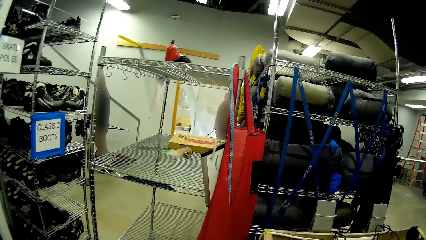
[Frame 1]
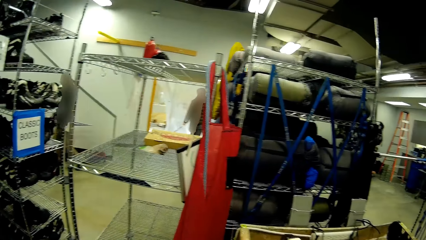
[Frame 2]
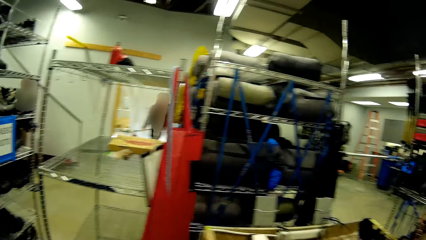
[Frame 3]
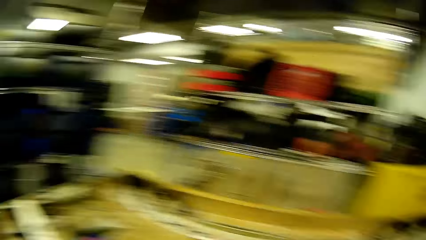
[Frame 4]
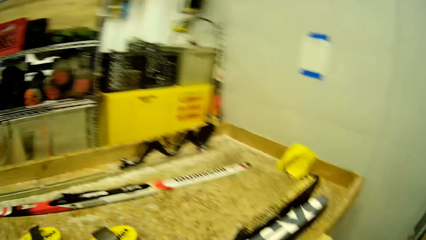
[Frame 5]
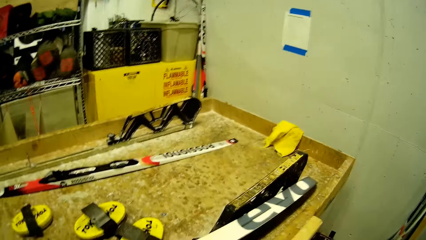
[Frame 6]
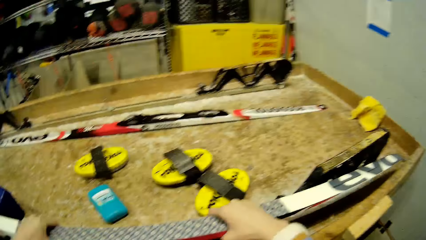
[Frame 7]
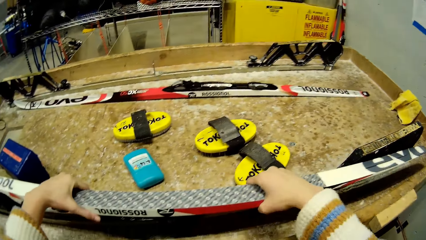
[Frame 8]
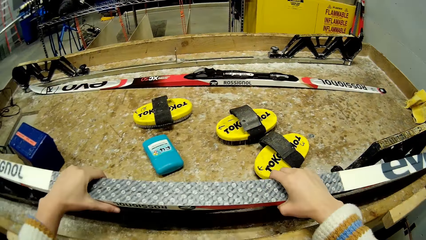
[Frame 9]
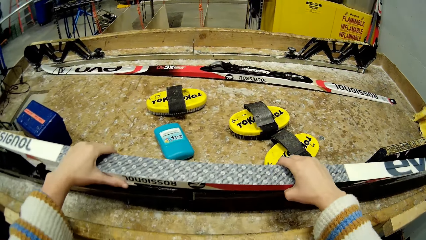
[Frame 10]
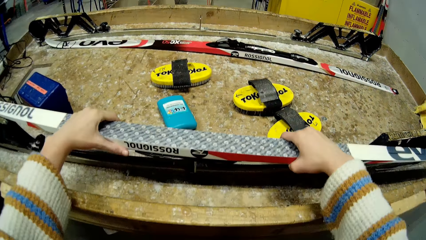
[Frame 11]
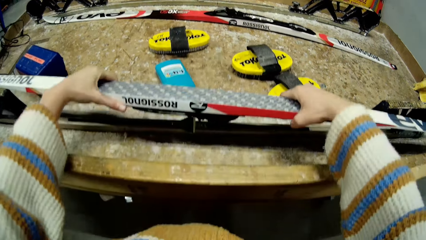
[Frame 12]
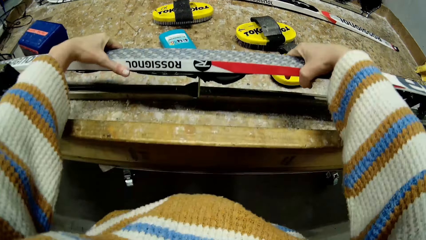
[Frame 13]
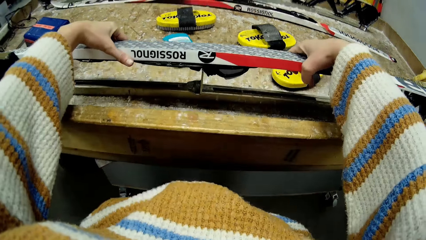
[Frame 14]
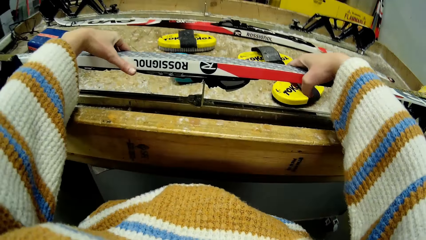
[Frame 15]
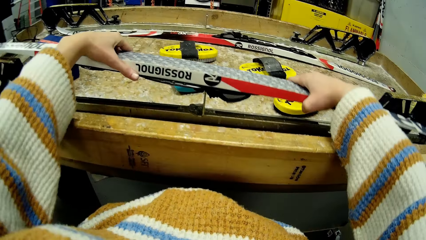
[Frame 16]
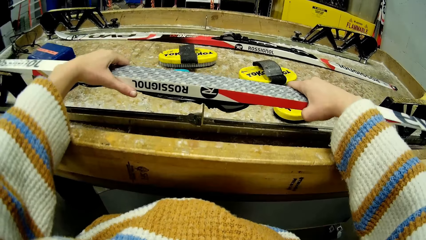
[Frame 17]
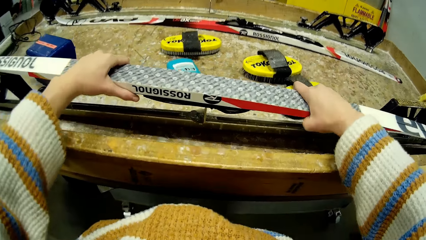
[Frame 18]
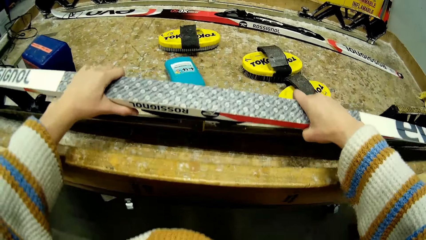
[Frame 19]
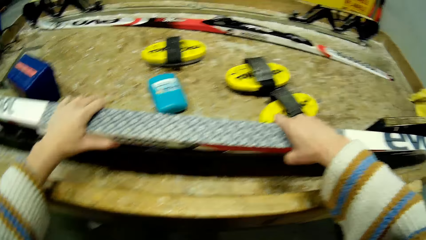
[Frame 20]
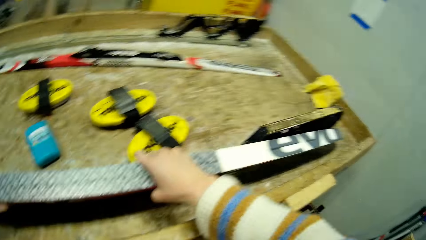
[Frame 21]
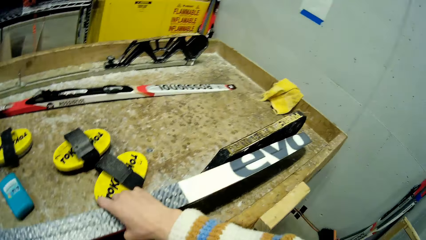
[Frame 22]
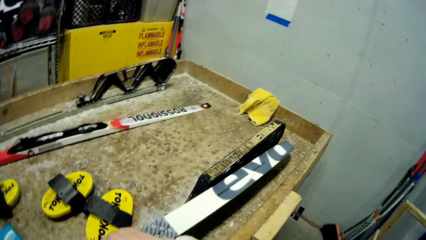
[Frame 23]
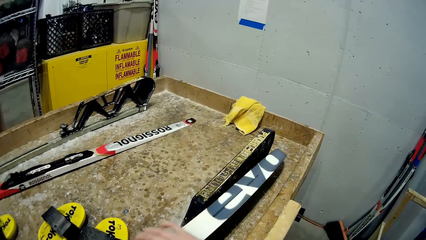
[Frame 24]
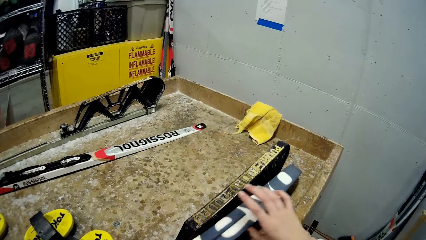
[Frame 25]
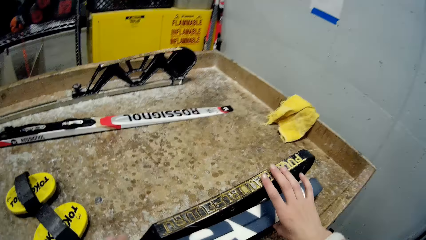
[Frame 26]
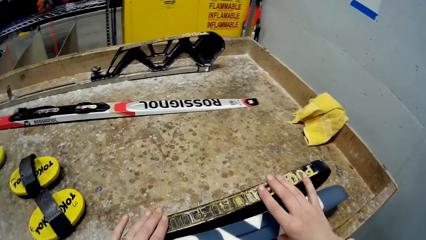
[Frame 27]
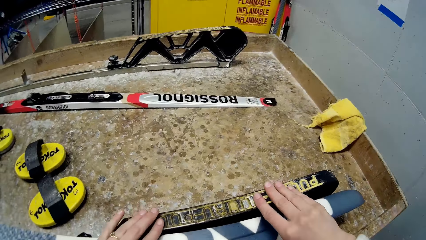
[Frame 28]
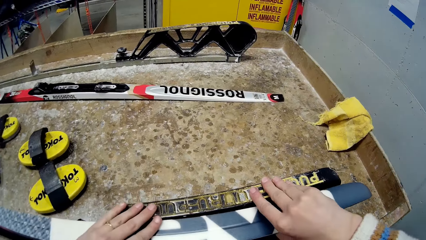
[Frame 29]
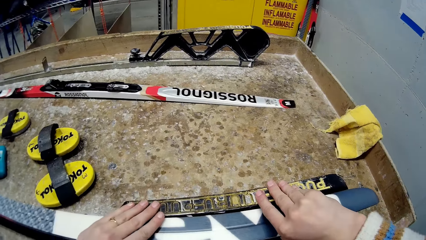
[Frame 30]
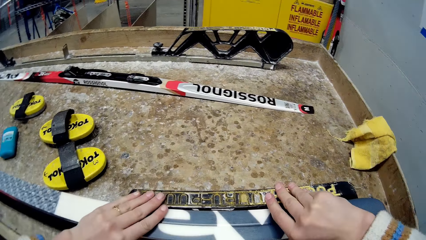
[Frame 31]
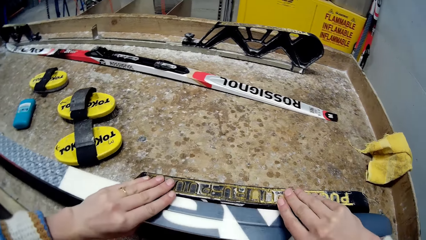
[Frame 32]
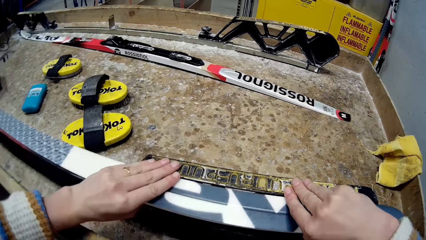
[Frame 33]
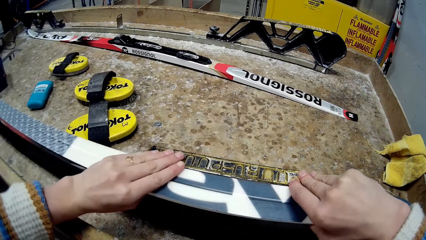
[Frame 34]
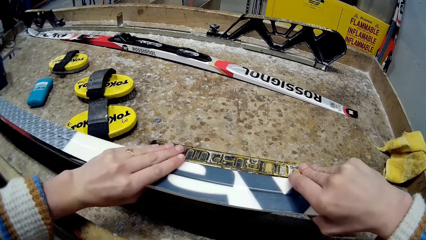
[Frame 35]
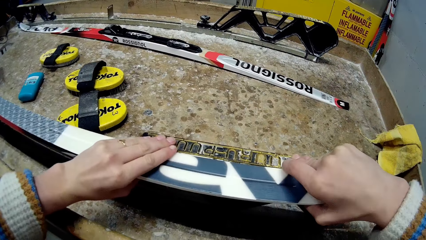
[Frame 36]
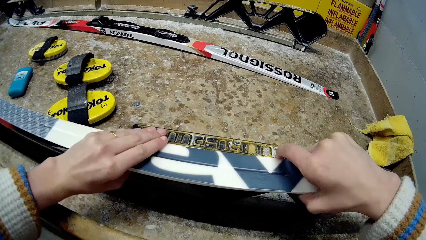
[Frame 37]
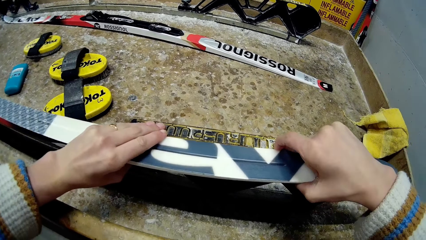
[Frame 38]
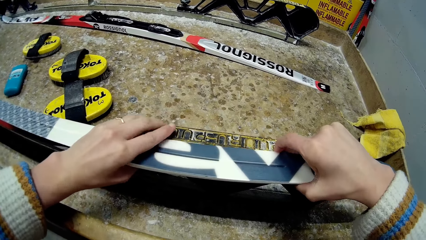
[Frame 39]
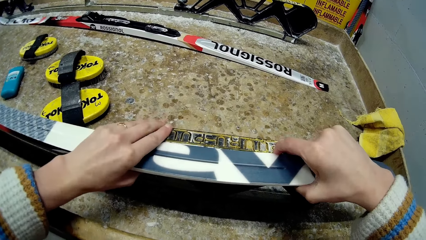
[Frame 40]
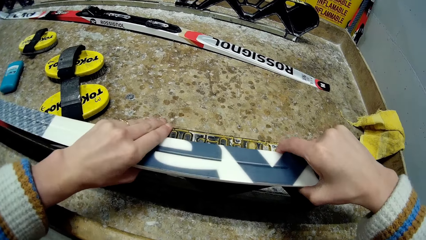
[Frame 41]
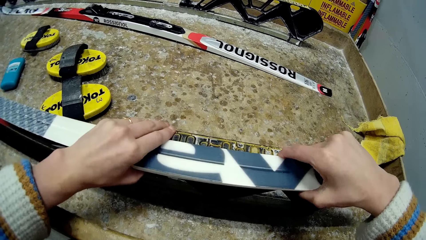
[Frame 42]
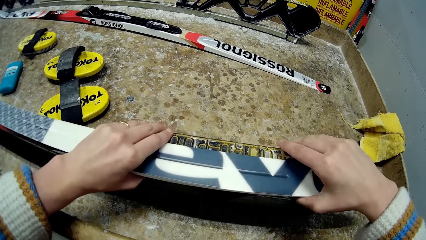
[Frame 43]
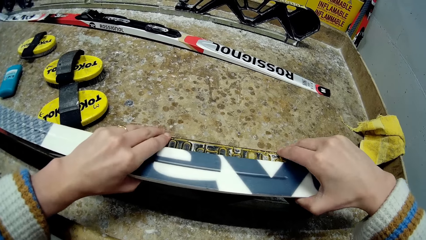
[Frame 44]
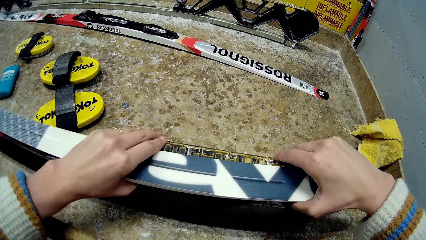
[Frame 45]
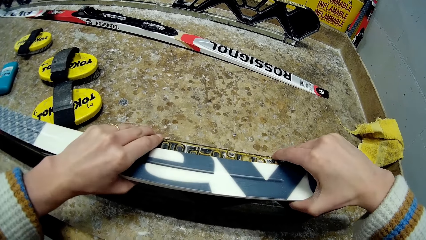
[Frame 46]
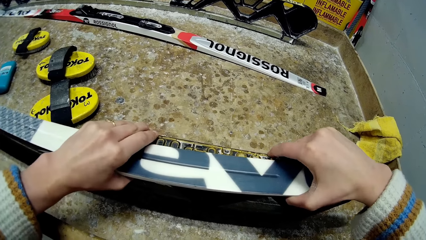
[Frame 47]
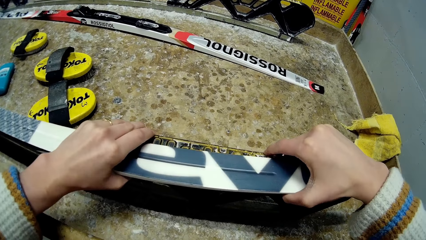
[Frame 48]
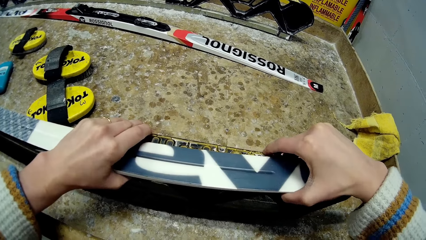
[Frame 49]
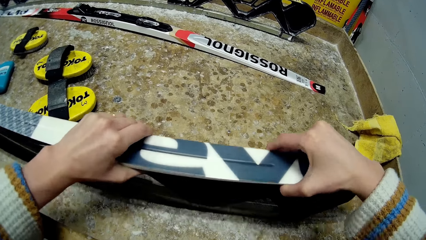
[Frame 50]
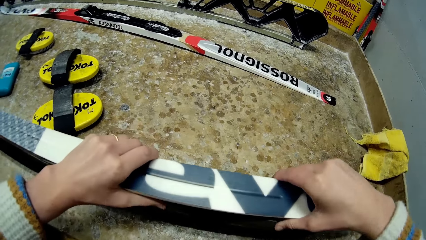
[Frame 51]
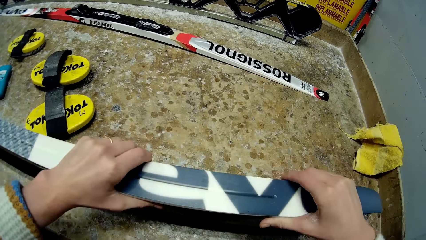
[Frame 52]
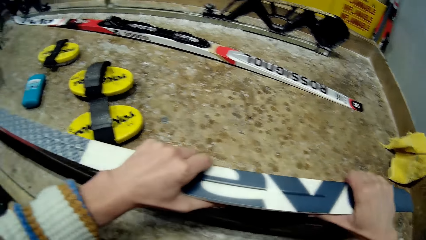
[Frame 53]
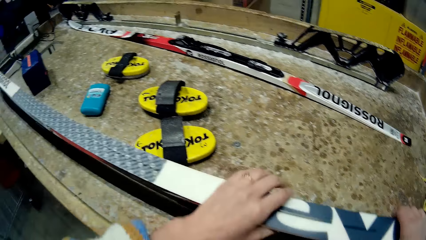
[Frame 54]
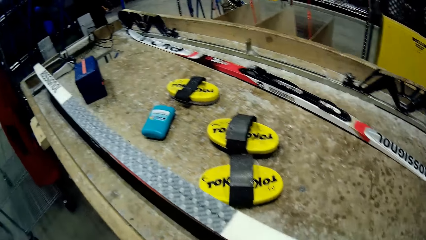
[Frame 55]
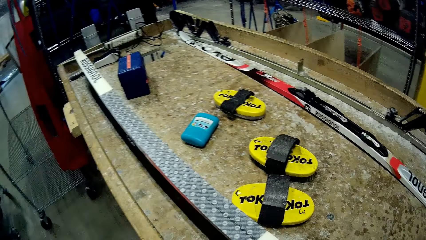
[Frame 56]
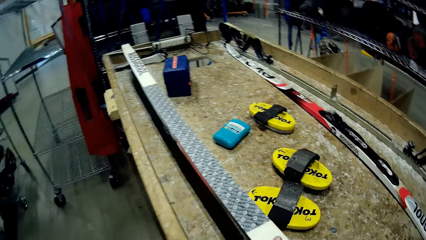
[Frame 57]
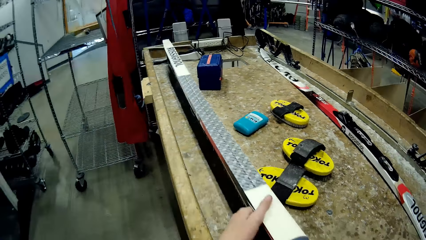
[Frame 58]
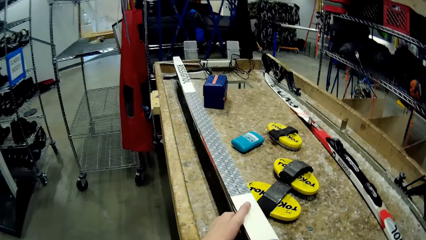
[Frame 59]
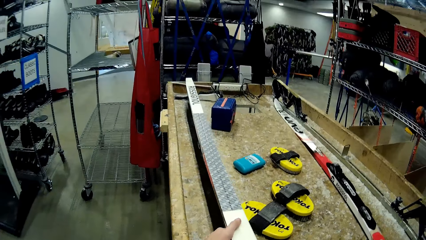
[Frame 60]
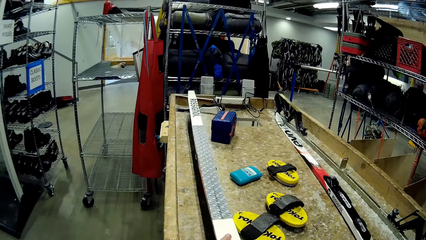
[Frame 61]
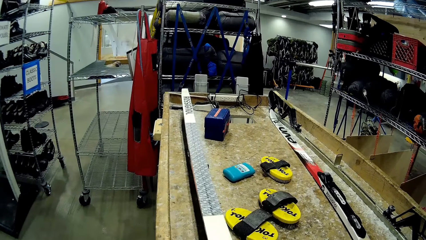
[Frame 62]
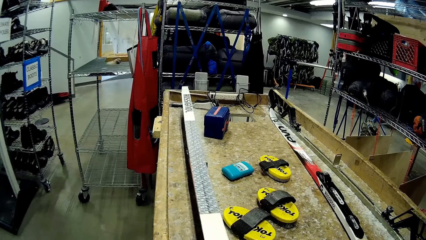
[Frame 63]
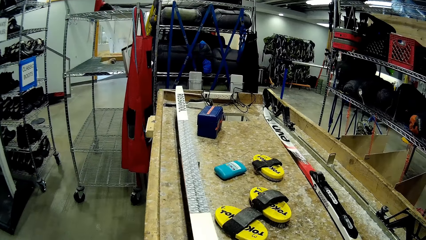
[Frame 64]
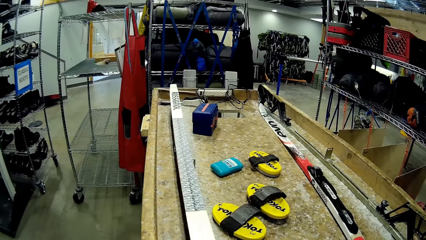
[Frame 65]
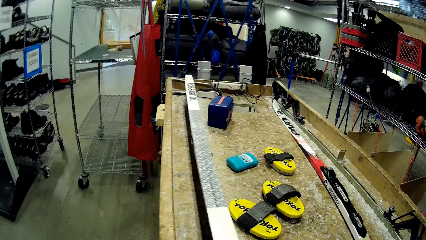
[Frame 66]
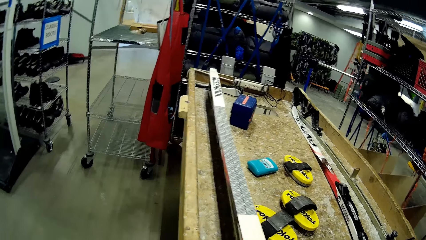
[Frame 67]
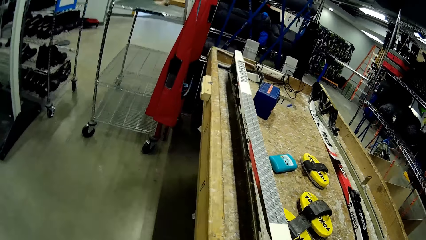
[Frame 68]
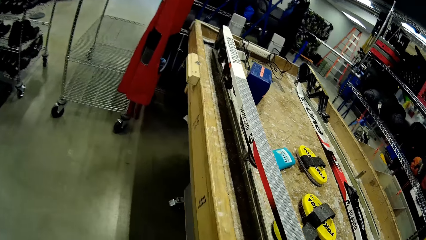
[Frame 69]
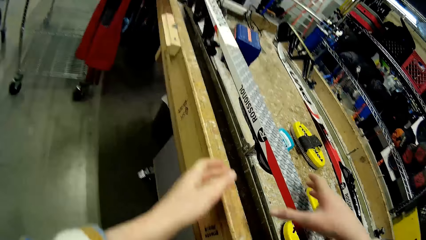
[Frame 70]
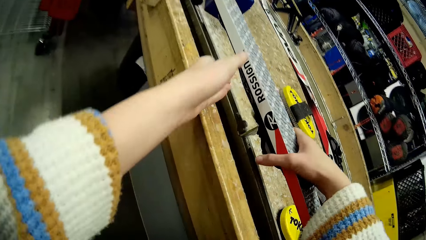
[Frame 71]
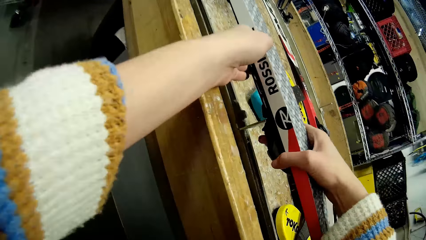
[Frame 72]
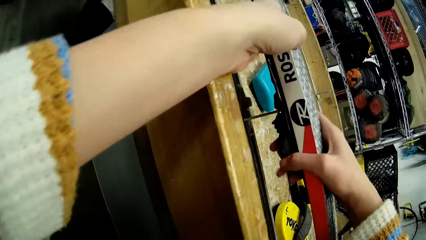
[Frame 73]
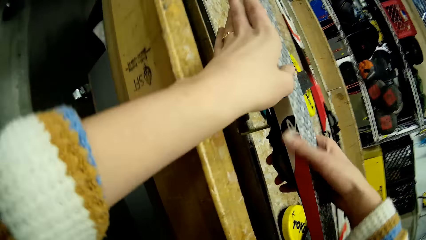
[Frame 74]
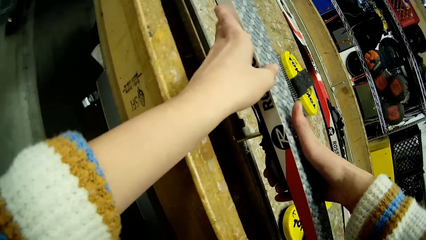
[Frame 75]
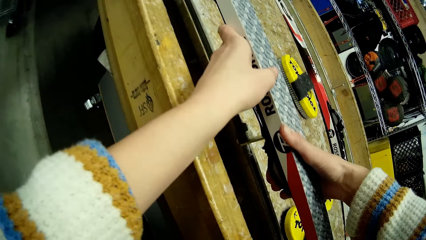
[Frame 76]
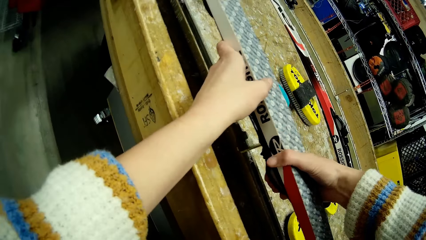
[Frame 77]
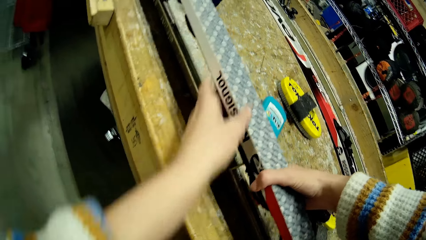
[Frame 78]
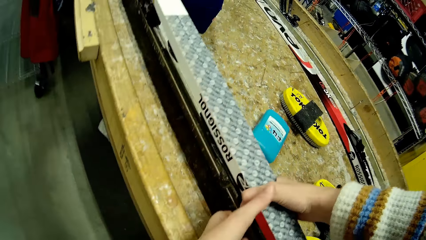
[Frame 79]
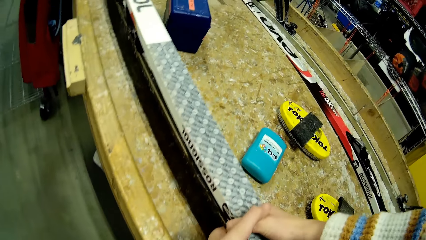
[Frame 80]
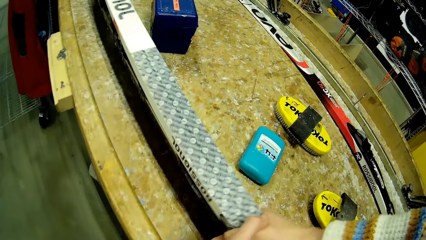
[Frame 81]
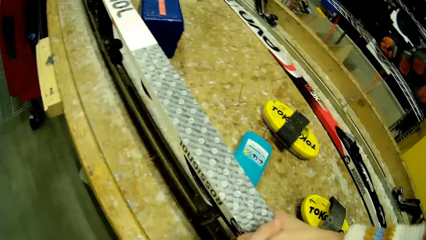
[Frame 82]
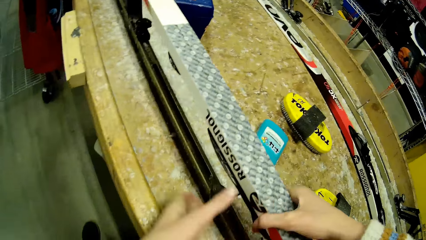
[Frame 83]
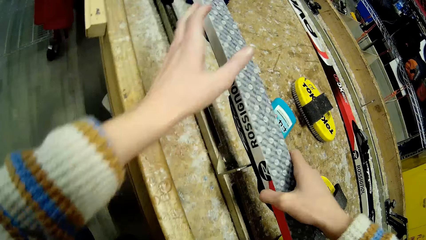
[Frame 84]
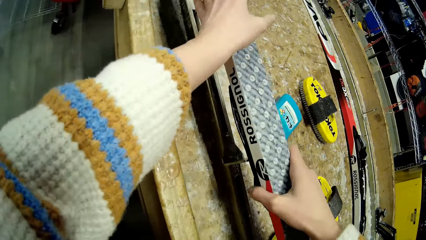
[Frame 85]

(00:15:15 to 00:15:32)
The camera wearer looks around. They tighten the skate pole on the polishing machine. They adjust the ski on the ski holder with both hands. They adjust the ski on the ski holder with both hands again. They remove the skate pole on the polishing machine.
